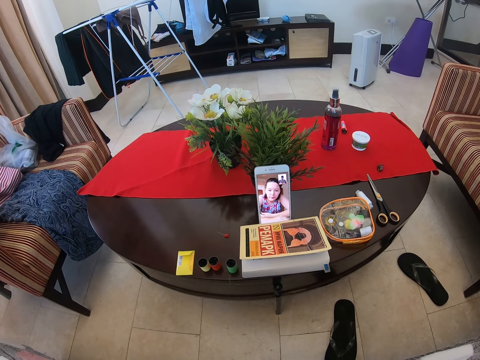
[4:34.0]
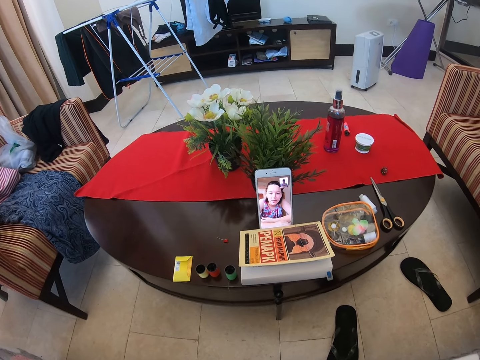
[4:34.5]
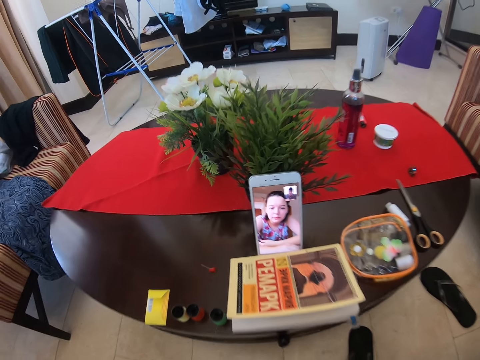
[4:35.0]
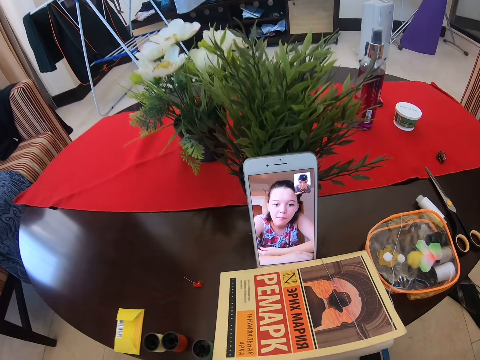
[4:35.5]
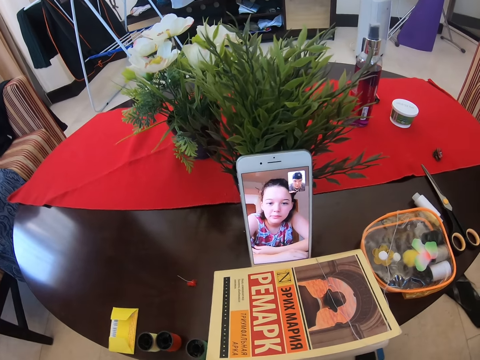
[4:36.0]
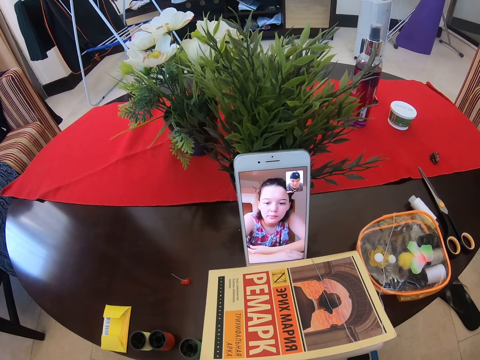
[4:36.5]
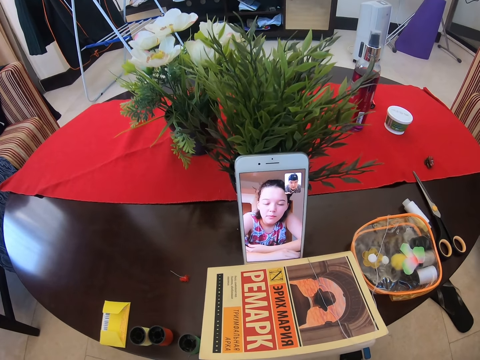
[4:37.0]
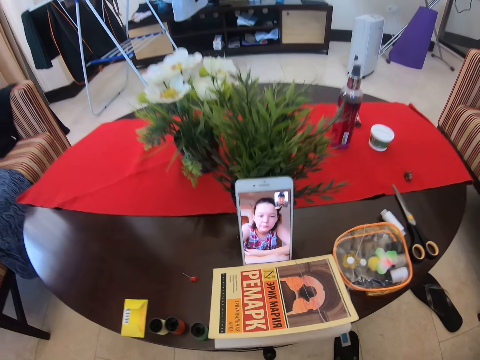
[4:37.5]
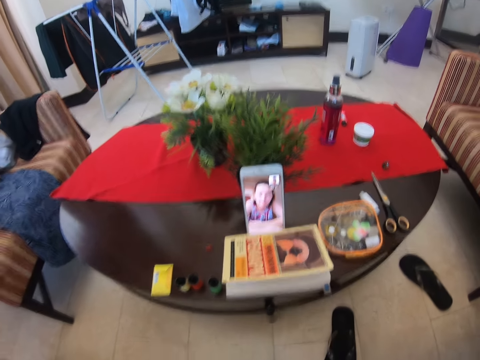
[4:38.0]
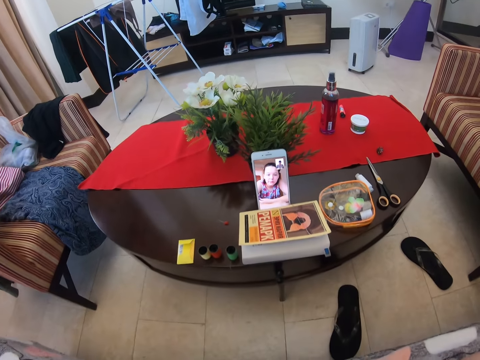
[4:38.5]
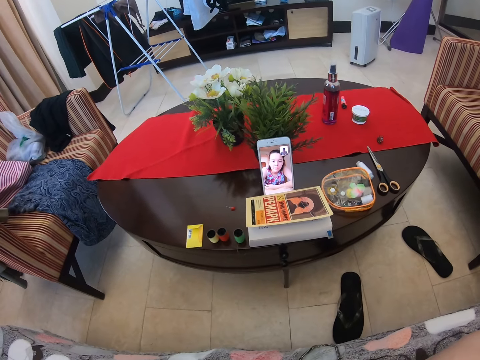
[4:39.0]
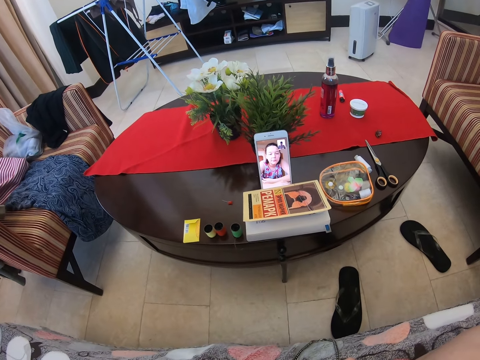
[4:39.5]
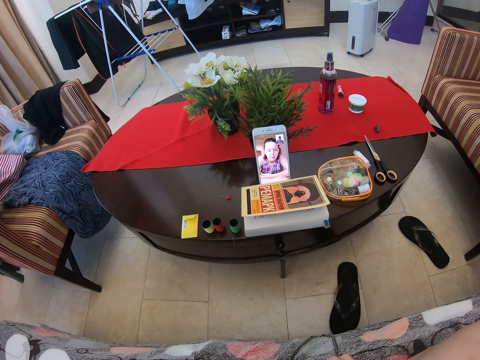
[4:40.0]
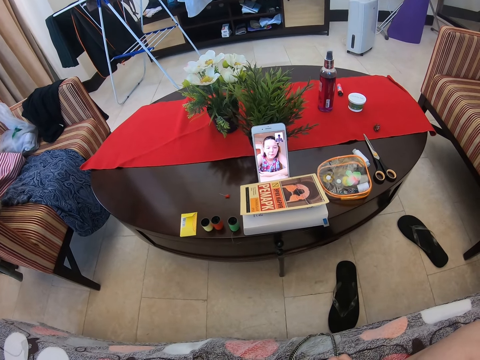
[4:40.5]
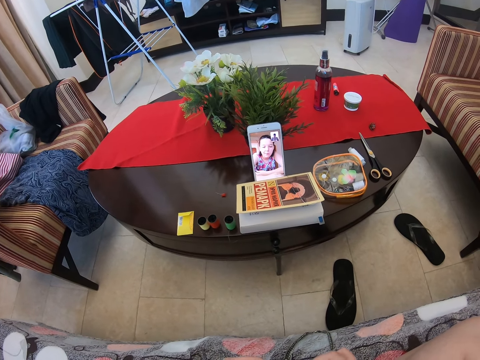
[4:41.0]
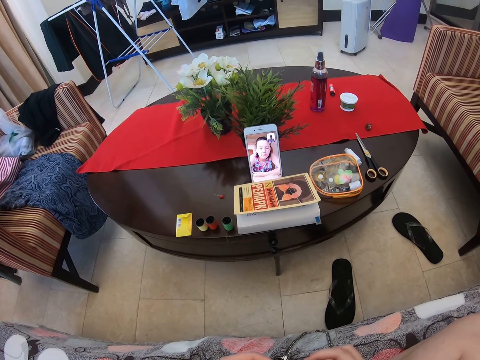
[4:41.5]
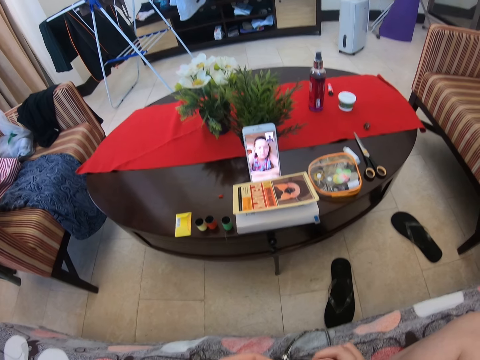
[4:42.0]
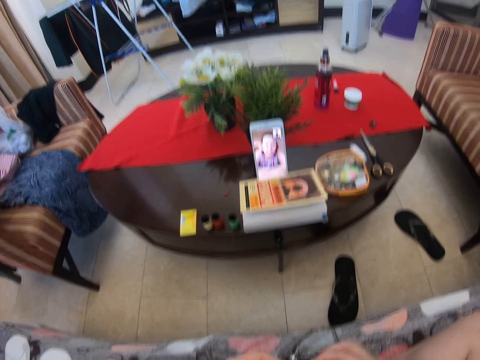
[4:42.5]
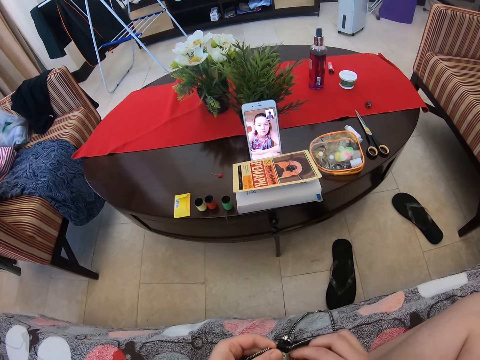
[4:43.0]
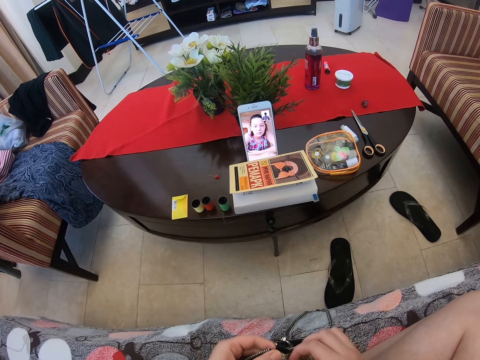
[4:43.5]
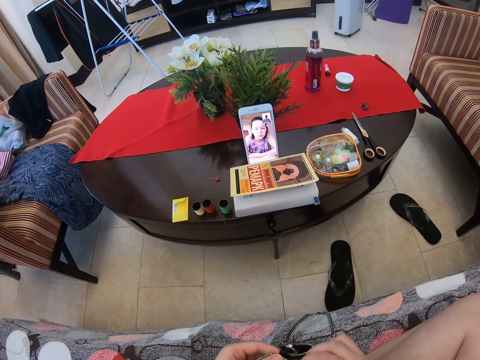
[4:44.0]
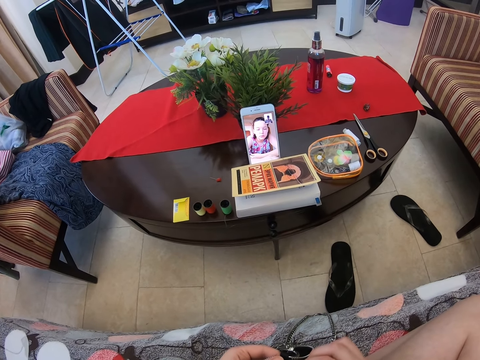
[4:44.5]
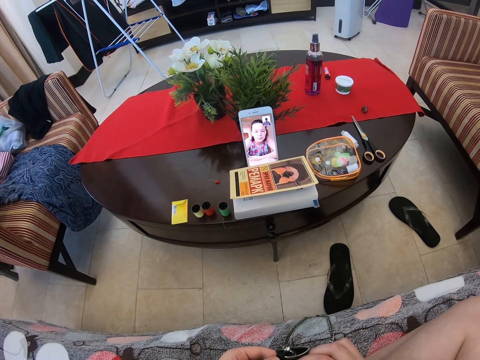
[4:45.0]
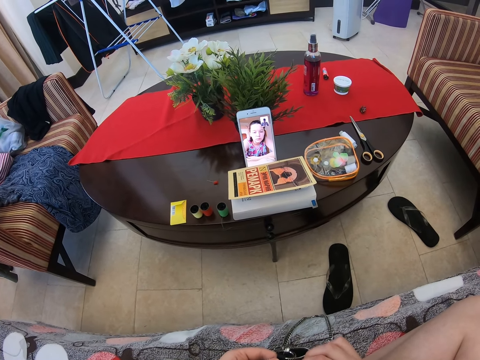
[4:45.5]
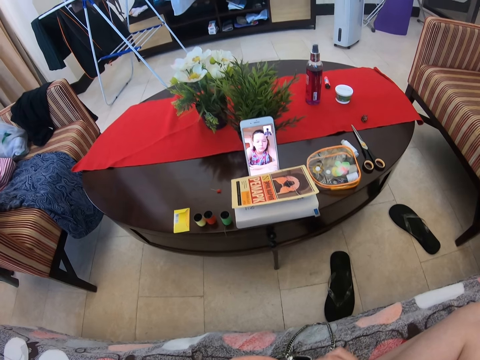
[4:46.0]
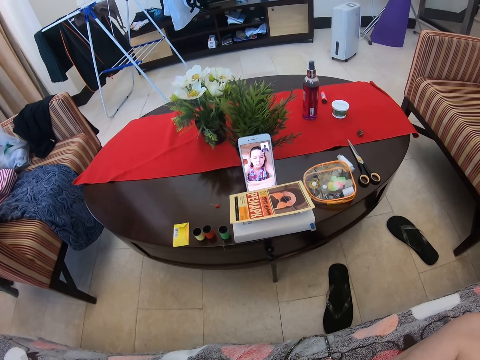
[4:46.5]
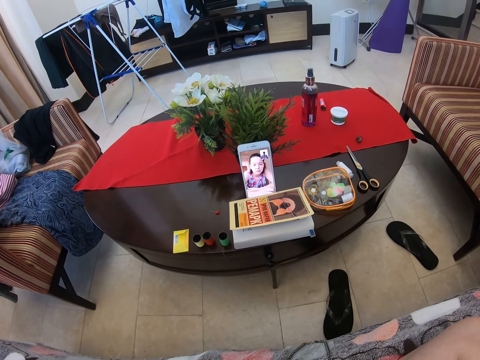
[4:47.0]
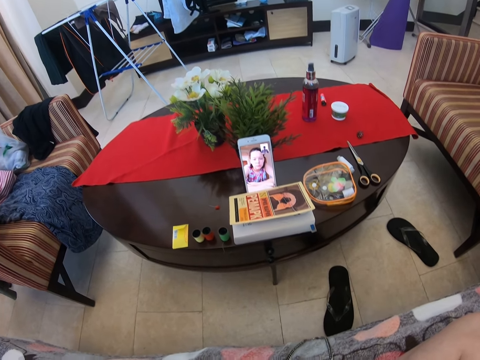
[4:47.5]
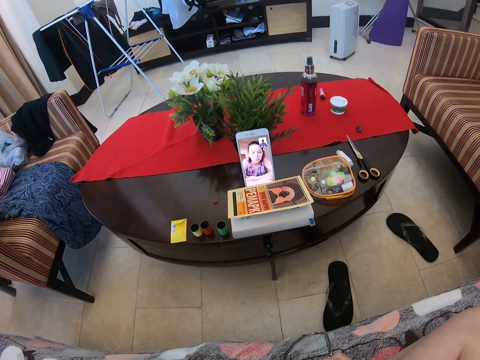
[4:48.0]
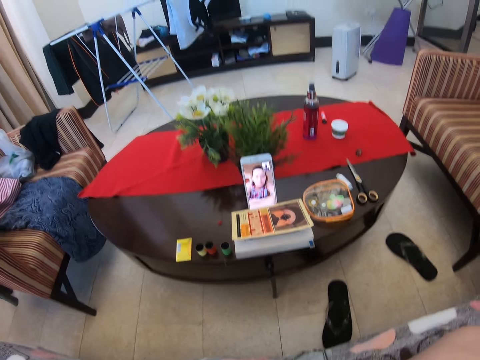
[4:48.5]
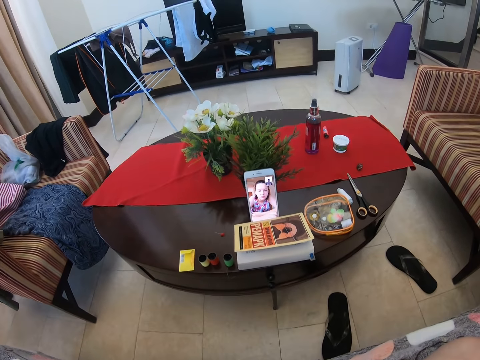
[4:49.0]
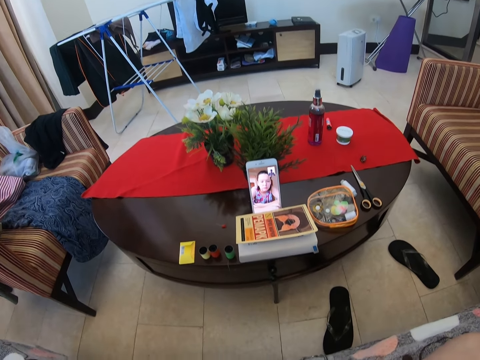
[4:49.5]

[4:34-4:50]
The camera wearer moves closer to the camera. They fix the pouch bag. They talk to a person via the phone. They speak to a woman from the video call.

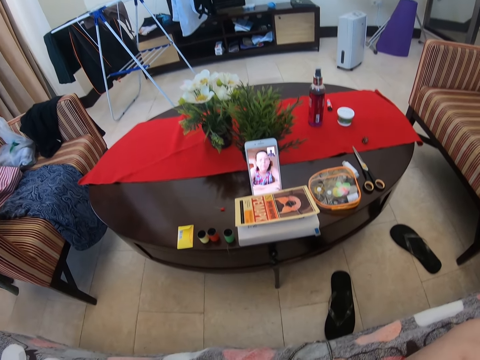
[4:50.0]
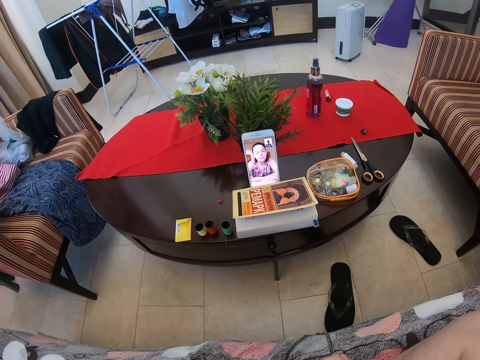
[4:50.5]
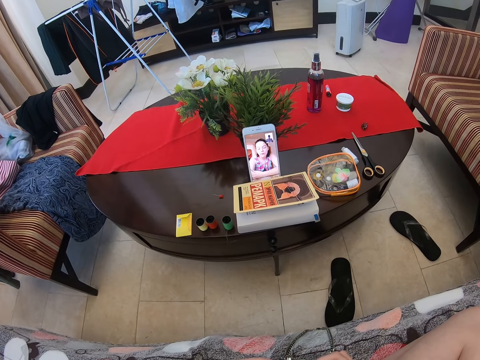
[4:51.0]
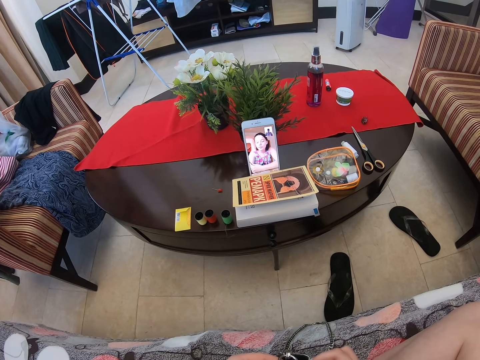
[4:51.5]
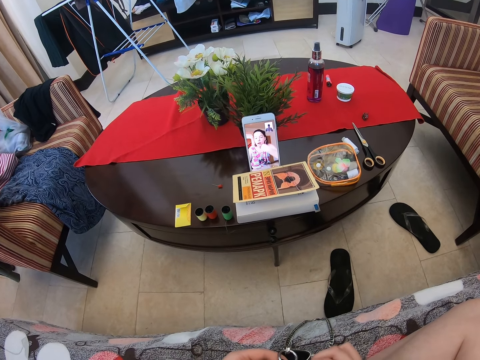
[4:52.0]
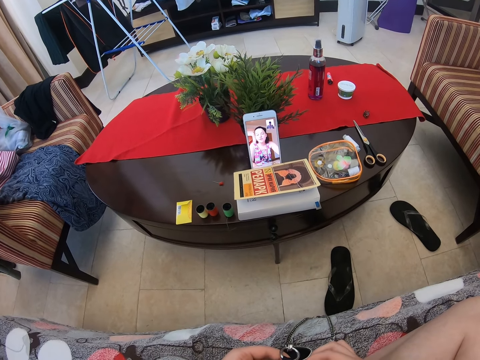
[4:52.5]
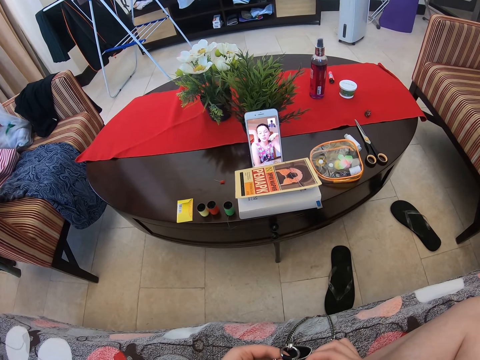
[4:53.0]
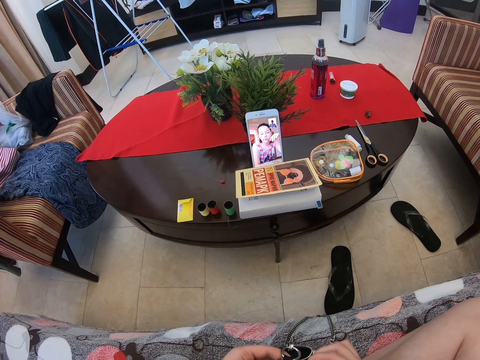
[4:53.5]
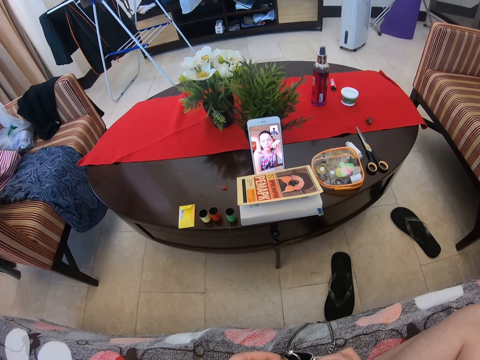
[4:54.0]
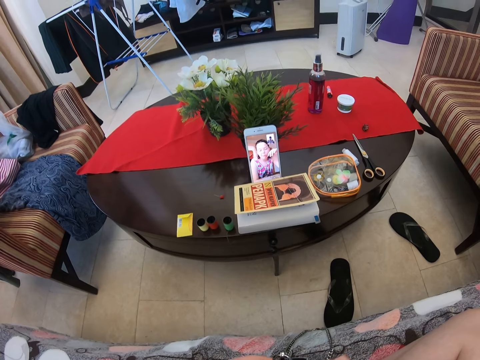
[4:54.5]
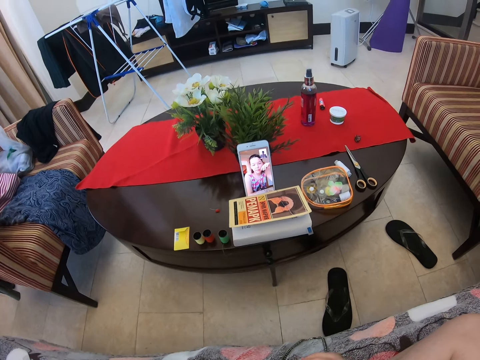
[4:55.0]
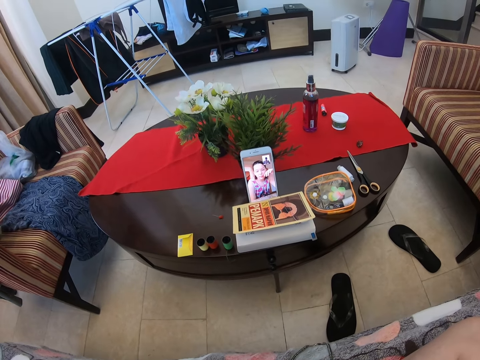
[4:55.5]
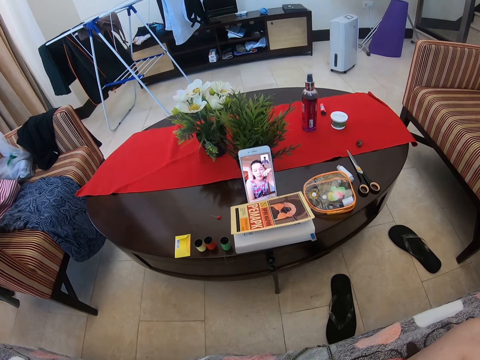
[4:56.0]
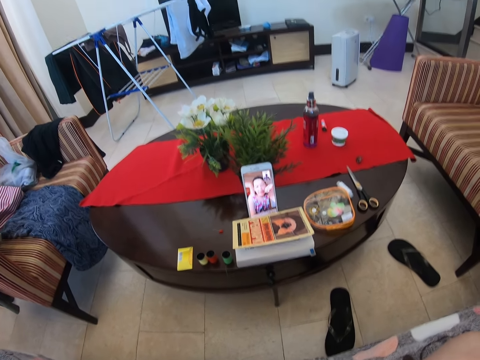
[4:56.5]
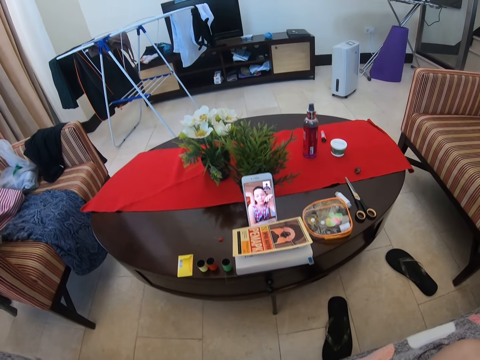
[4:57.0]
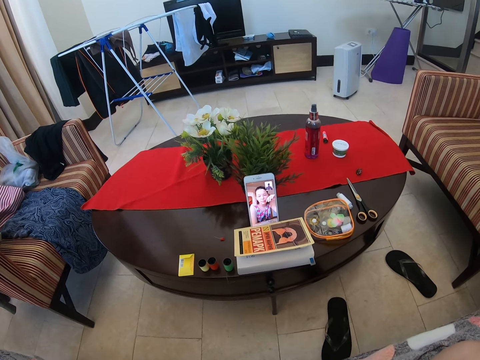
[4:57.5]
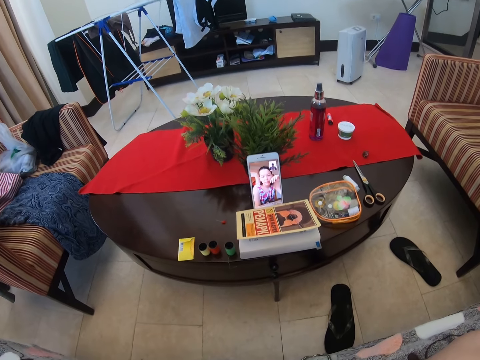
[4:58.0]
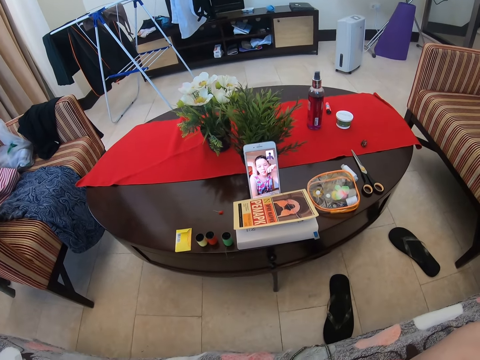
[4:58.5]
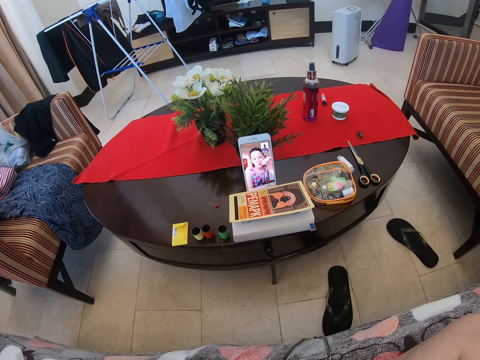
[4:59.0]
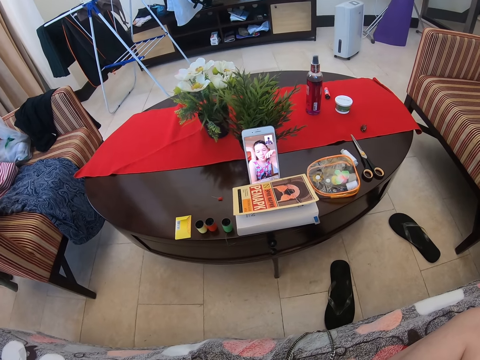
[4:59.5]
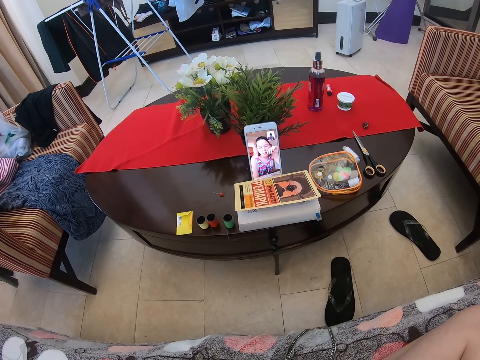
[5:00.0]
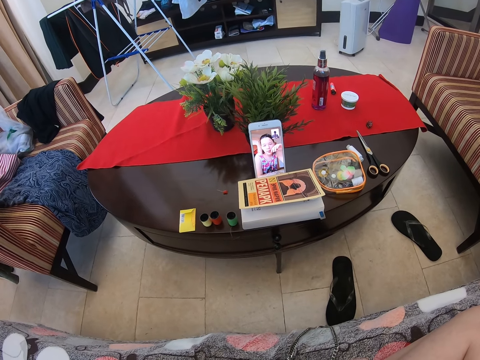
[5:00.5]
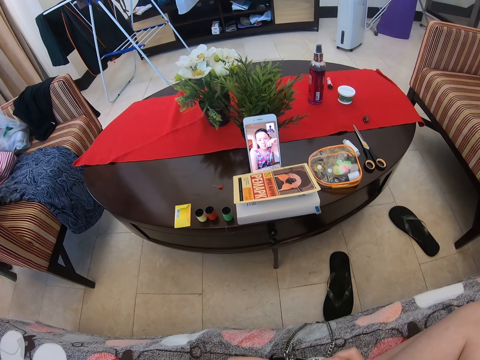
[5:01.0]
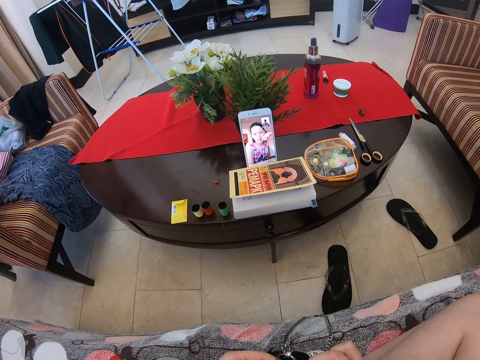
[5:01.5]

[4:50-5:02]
The camera wearer speaks to a woman from the video call. The woman speaks to the camera wearer through the video call. The camera wearer speaks to the woman from the video call.
